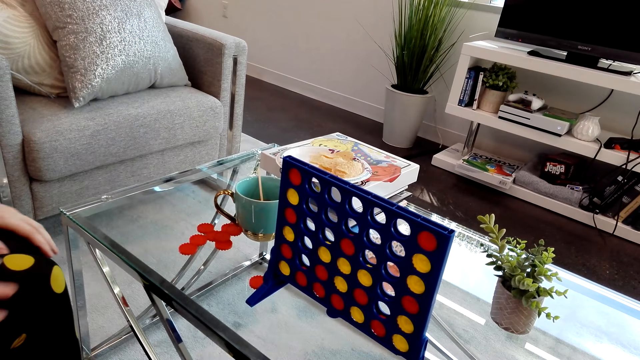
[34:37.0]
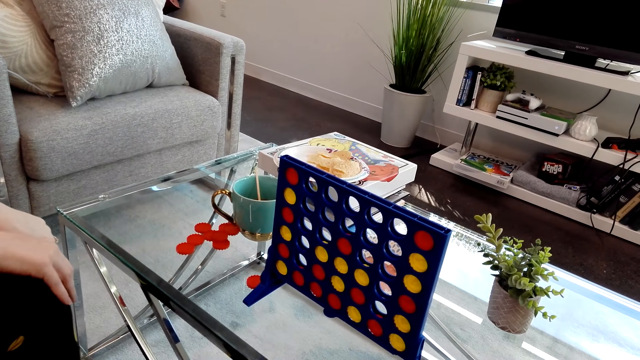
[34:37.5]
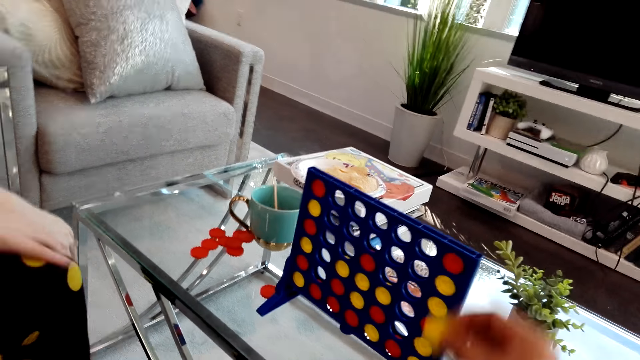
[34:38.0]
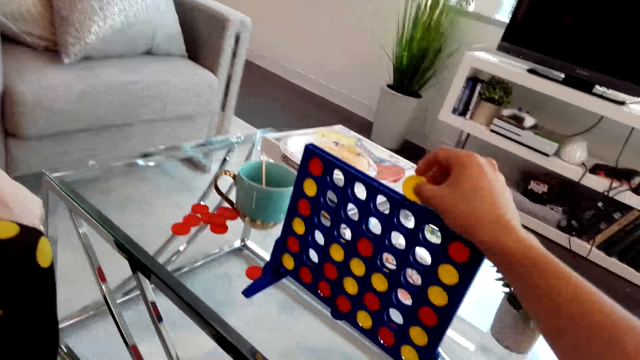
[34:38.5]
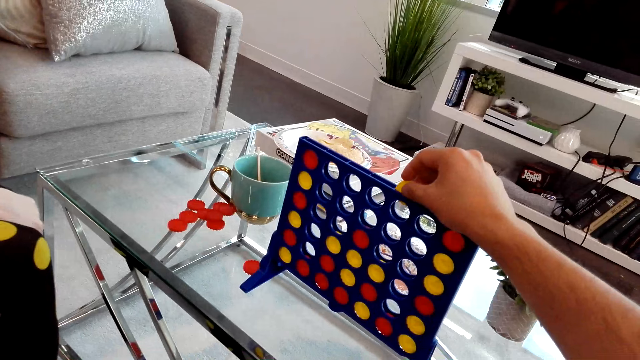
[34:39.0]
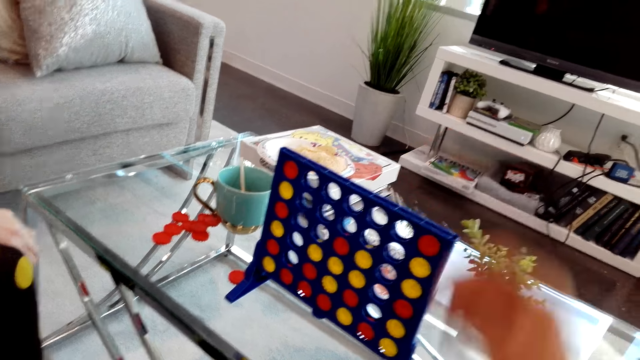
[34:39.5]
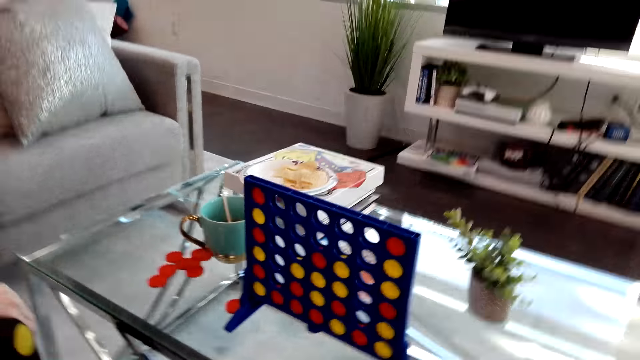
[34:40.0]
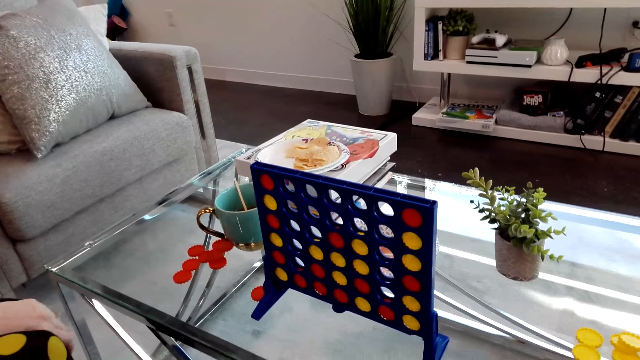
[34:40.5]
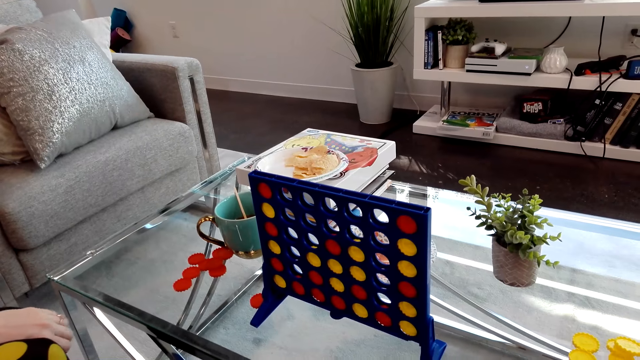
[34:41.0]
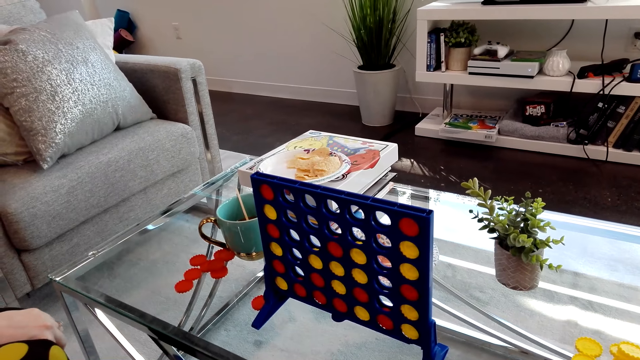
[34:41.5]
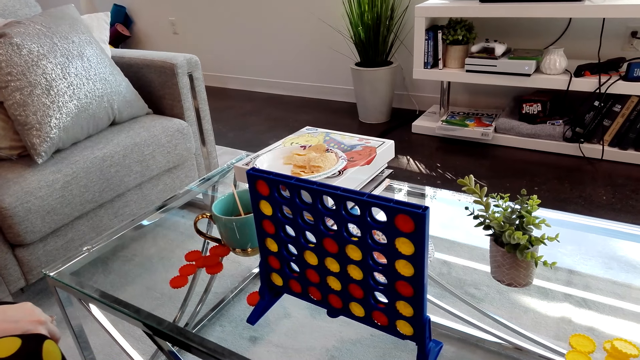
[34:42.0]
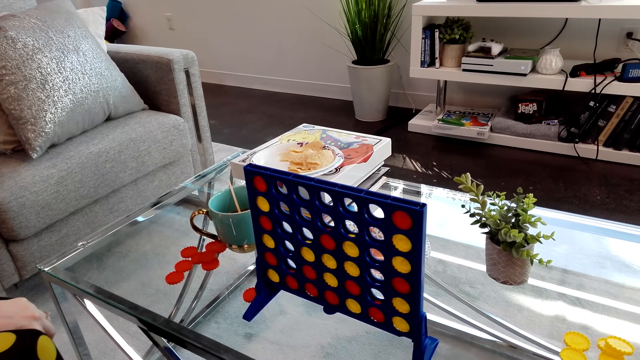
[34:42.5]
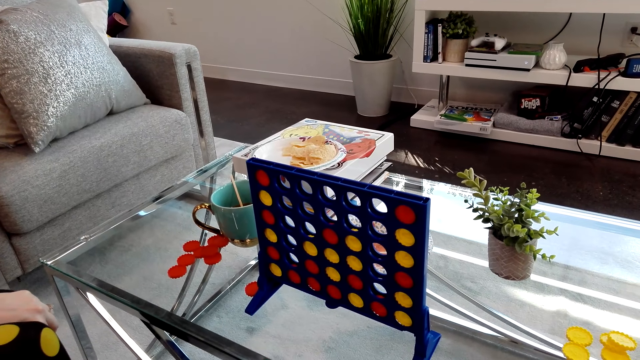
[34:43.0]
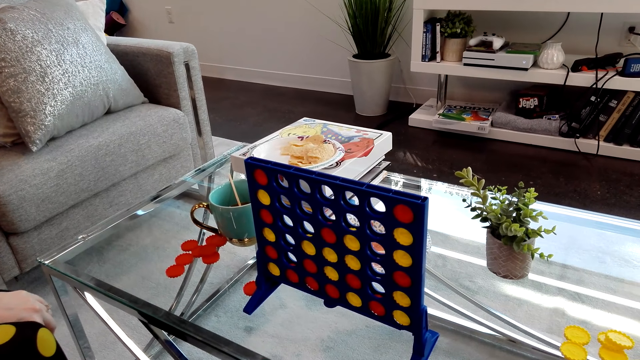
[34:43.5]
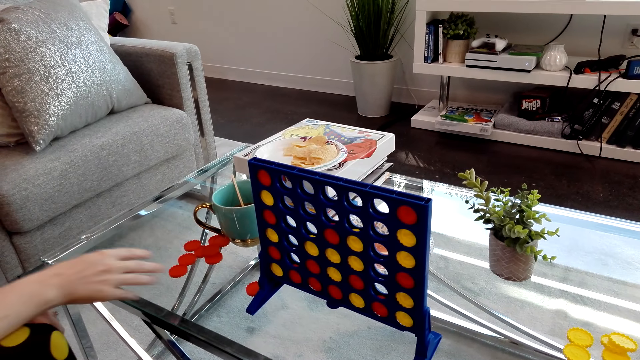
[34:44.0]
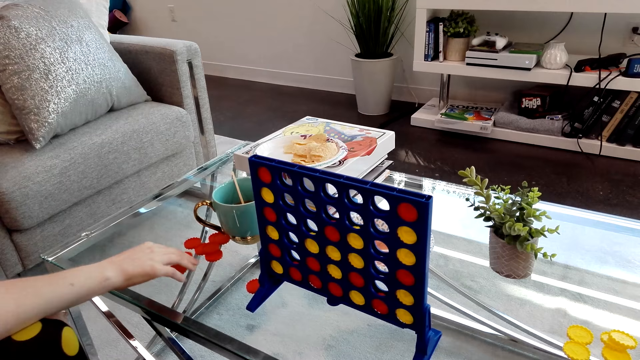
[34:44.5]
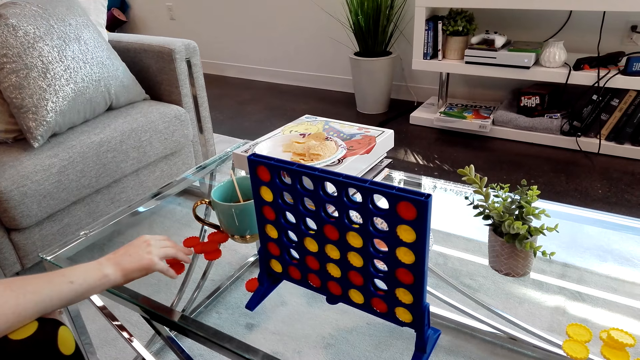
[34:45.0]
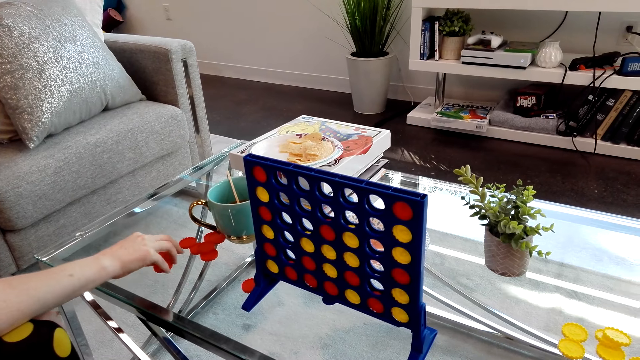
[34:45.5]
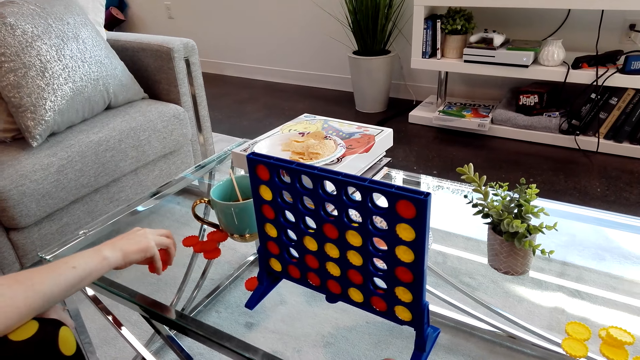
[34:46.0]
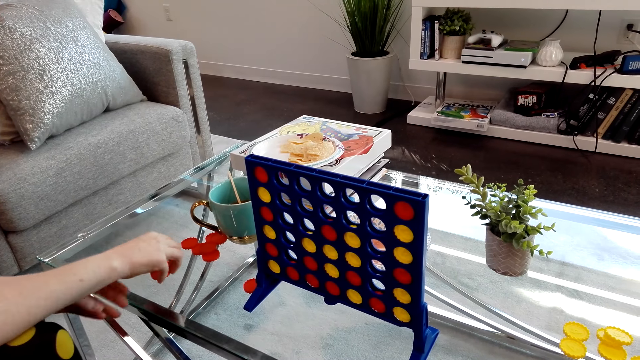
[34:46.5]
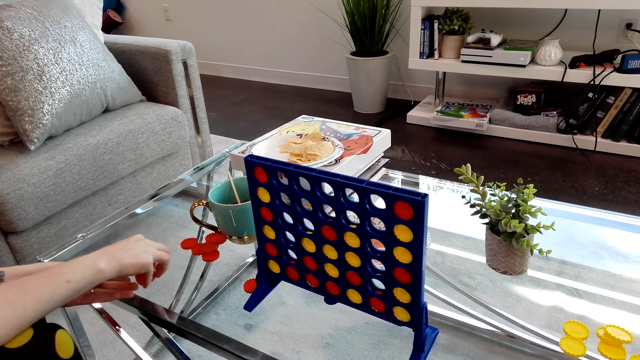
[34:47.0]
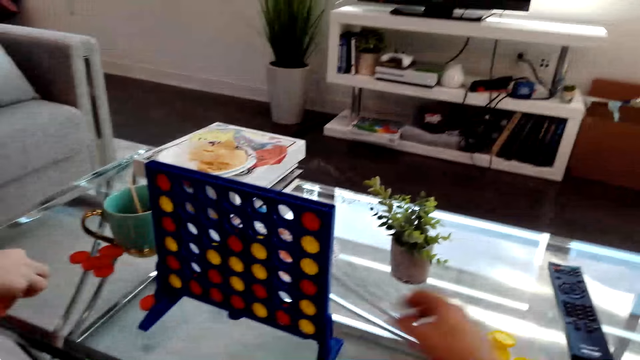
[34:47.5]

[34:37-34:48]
The camera wearer drops a Connect 4 game coin in the board. They play the Connect Four game. The lady picks Connect 4 game coins from the table.

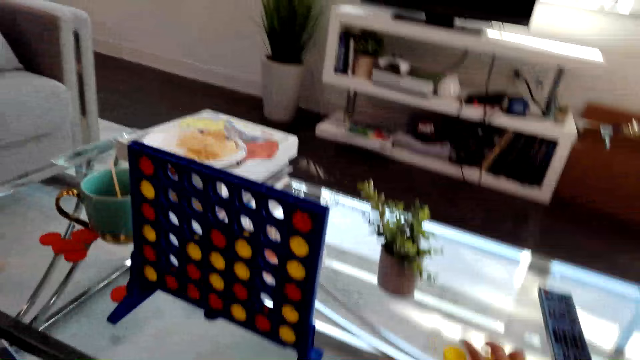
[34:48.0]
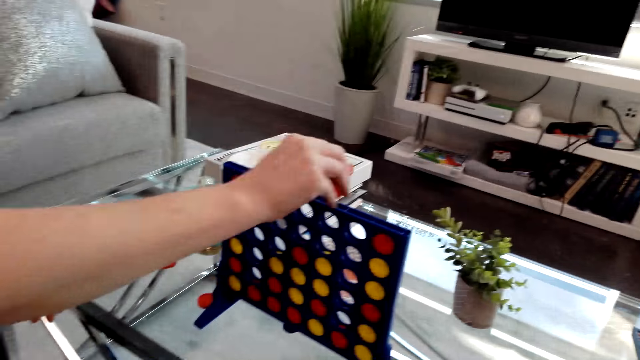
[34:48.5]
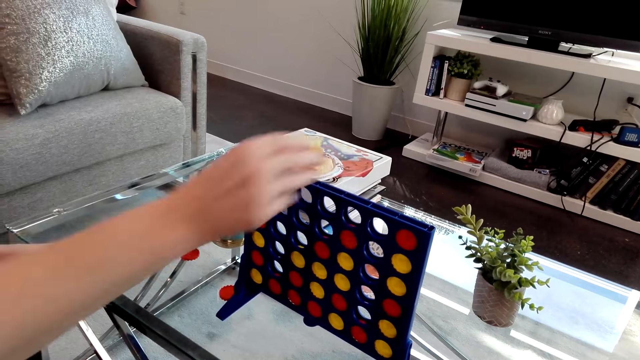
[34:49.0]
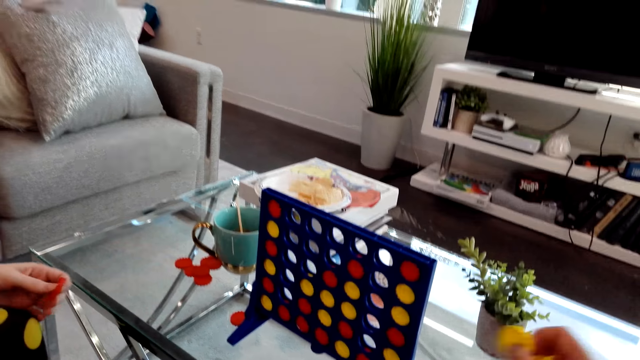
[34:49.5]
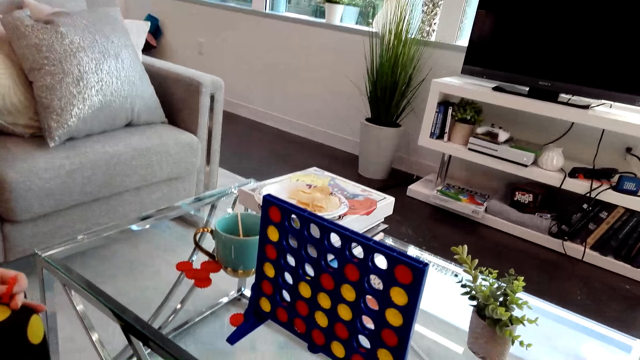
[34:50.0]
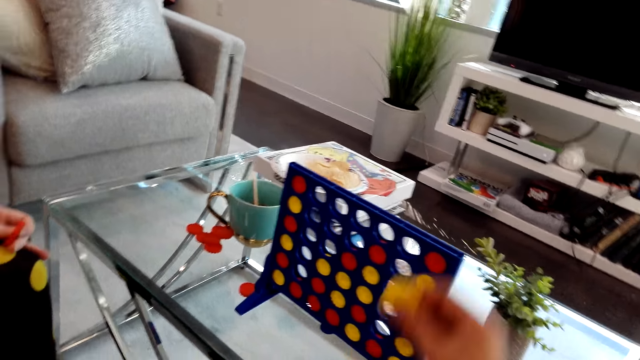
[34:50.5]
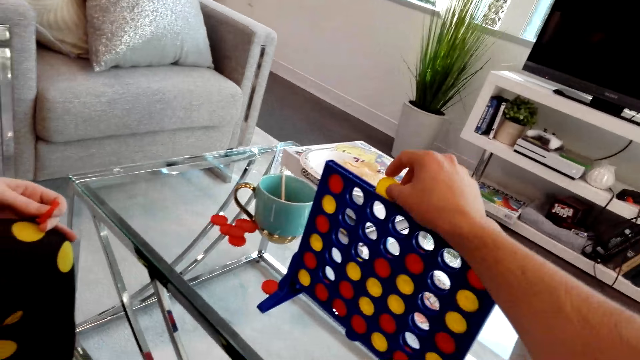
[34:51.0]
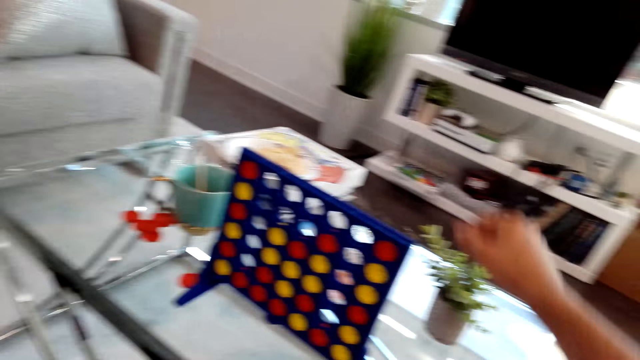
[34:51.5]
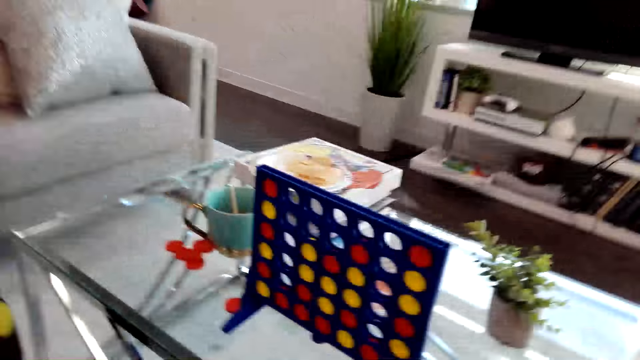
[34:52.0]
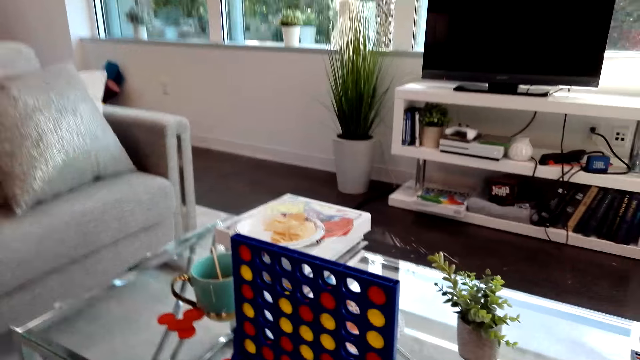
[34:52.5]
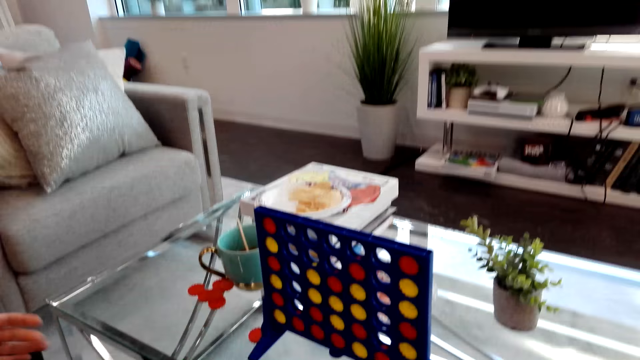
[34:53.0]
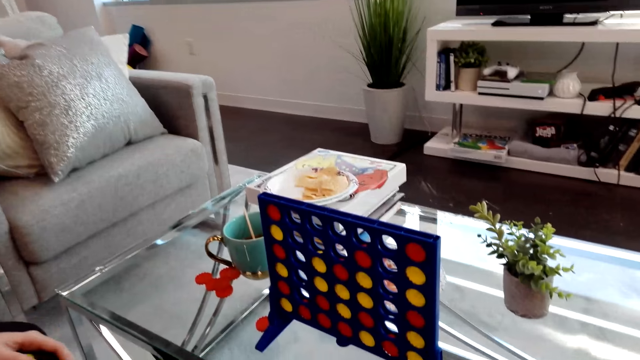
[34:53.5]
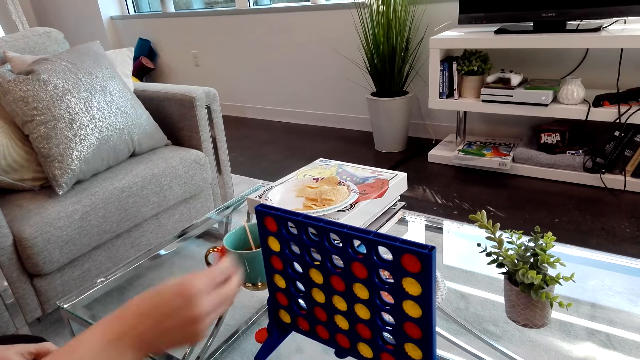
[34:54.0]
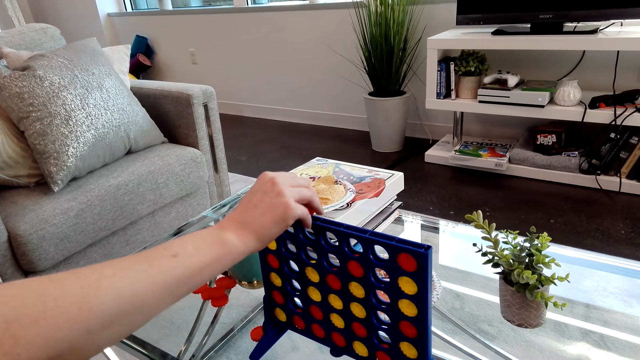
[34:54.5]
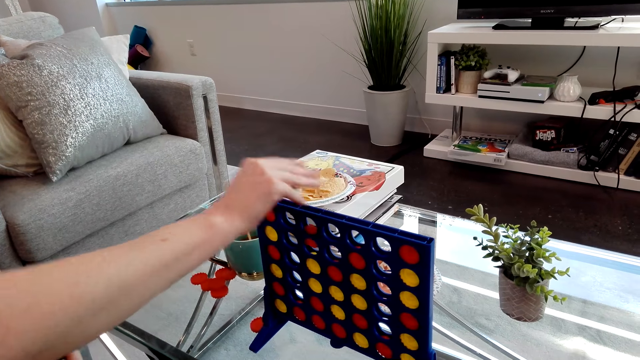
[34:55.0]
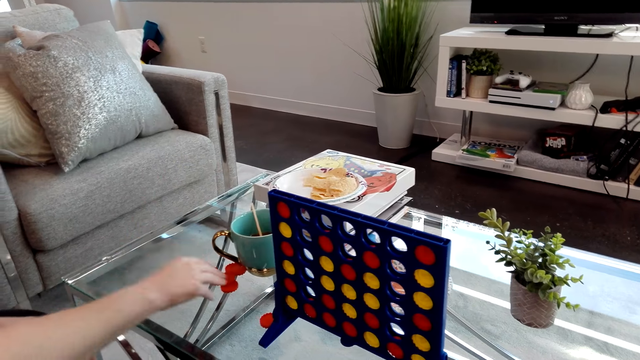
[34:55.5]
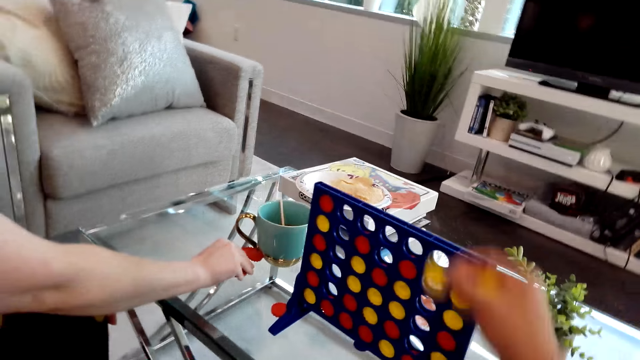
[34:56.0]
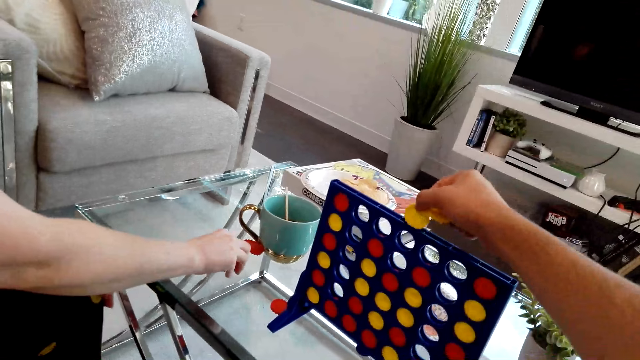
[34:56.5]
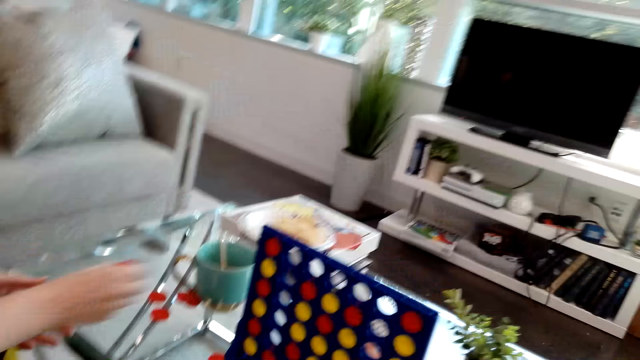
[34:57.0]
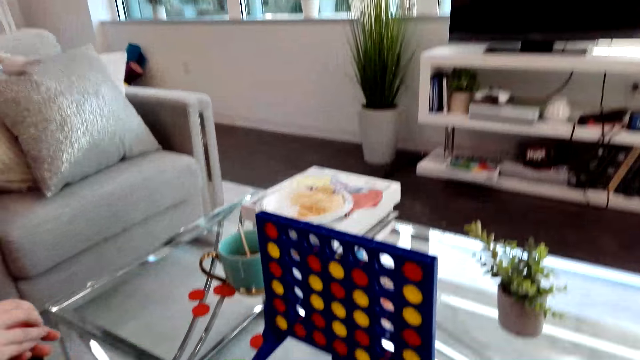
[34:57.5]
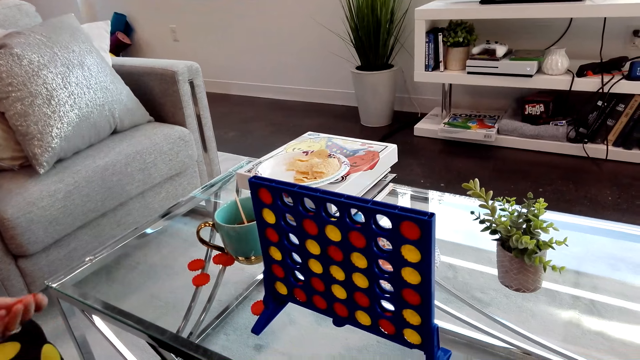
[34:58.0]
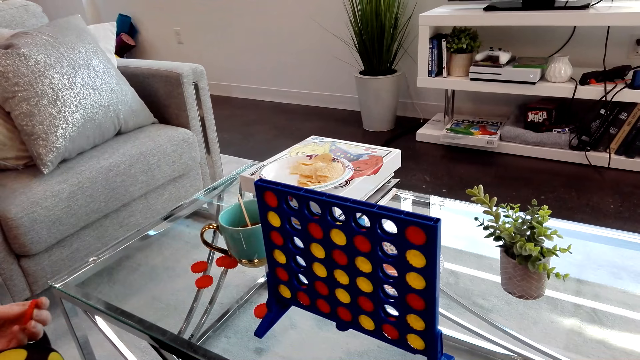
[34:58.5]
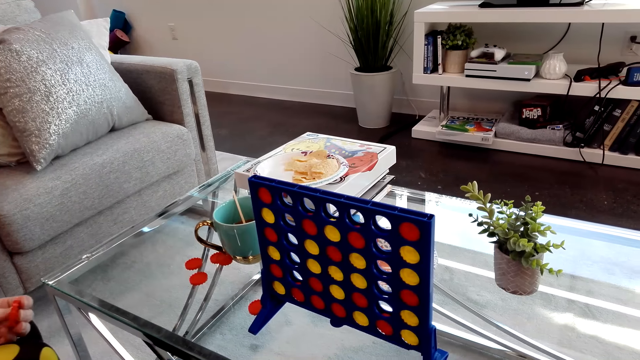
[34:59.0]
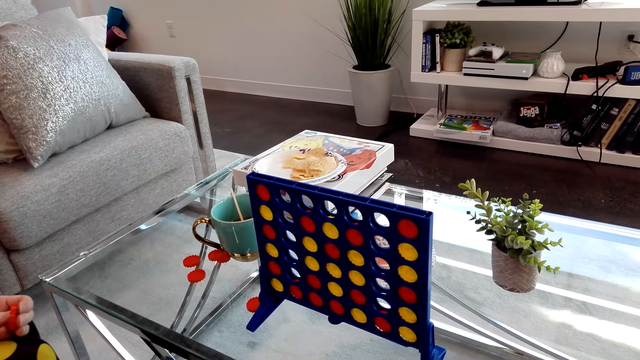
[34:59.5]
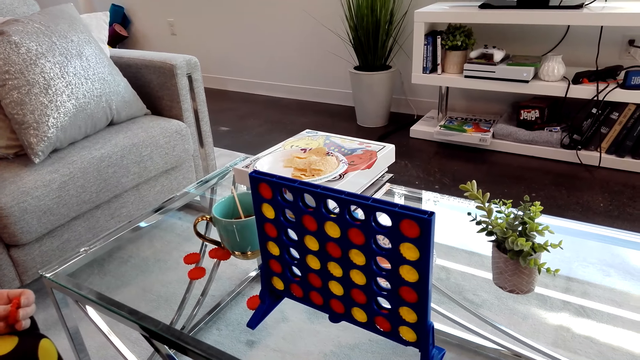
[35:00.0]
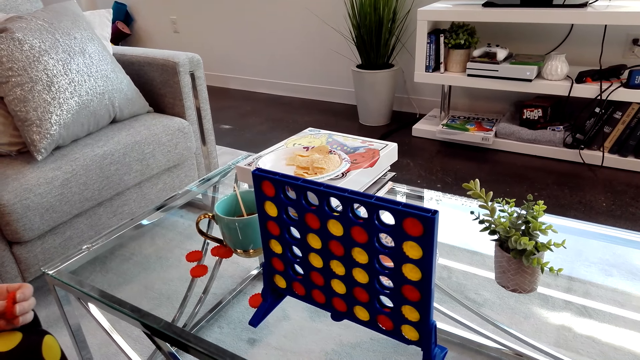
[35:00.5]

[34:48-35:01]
The lady drops a Connect 4 game coin in the board. The lady plays the Connect Four game. The camera wearer plays the Connect Four game. They drop a Connect 4 game coin in the board. The lady drops a Connect 4 game coin in the board. The lady plays the Connect Four game. The camera wearer drops a Connect 4 game coin in the board. They play the Connect Four game. The lady holds Connect 4 game coins.
